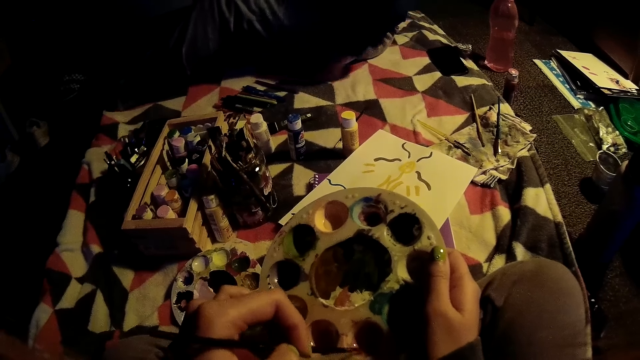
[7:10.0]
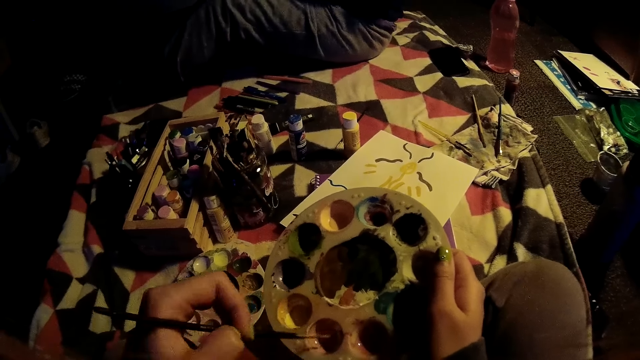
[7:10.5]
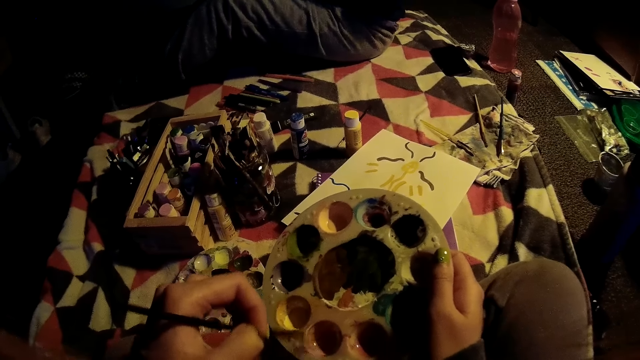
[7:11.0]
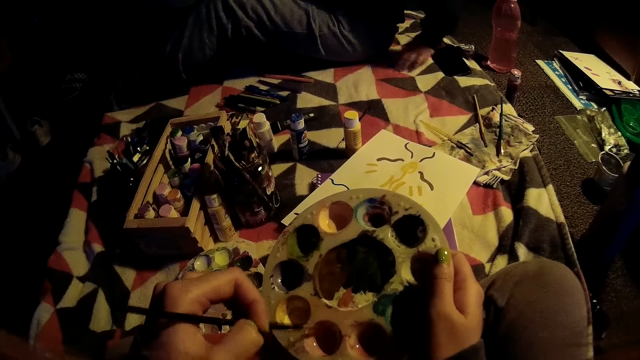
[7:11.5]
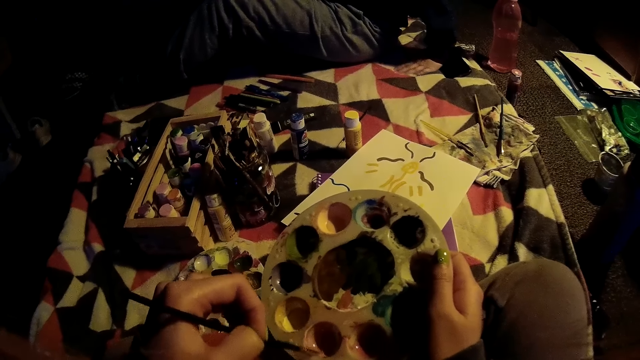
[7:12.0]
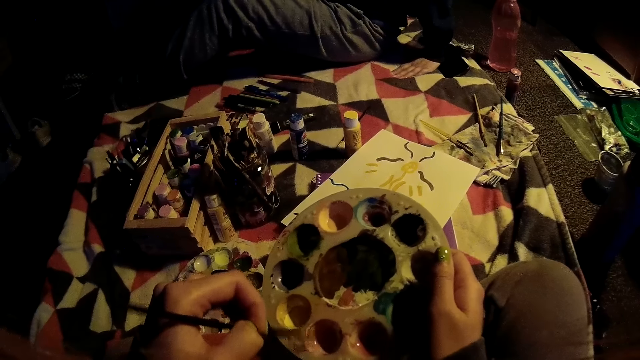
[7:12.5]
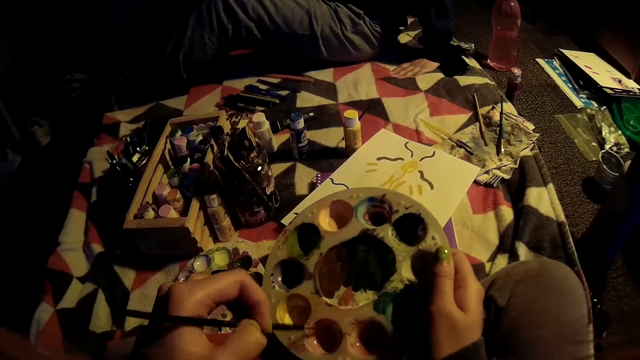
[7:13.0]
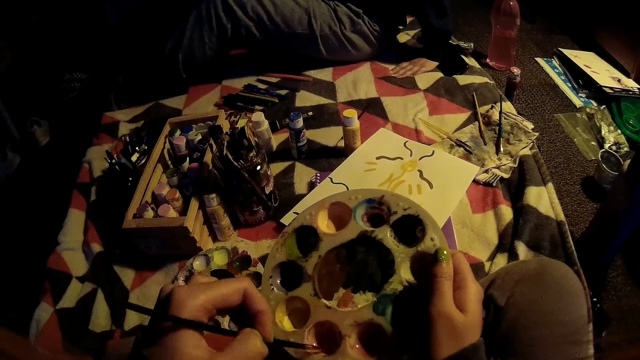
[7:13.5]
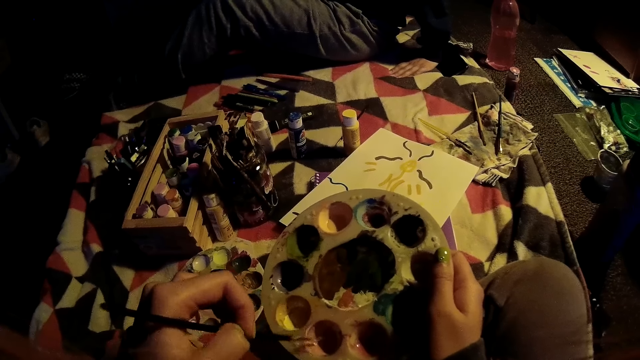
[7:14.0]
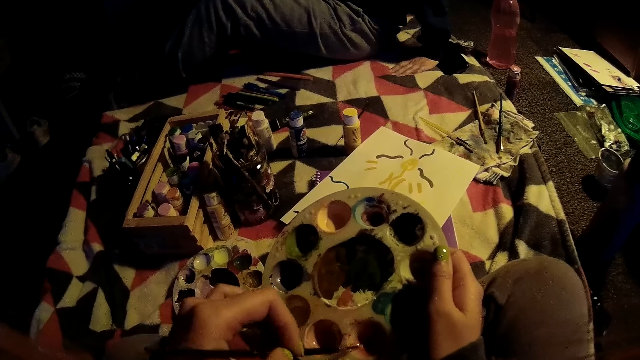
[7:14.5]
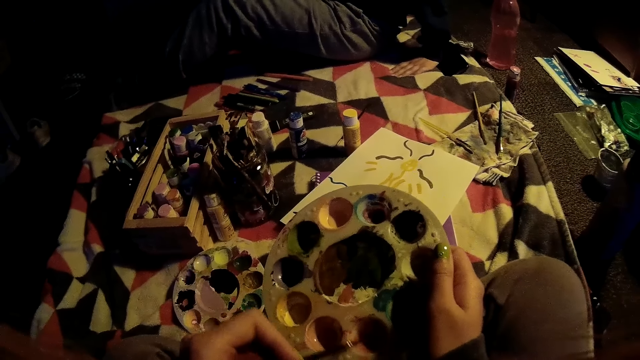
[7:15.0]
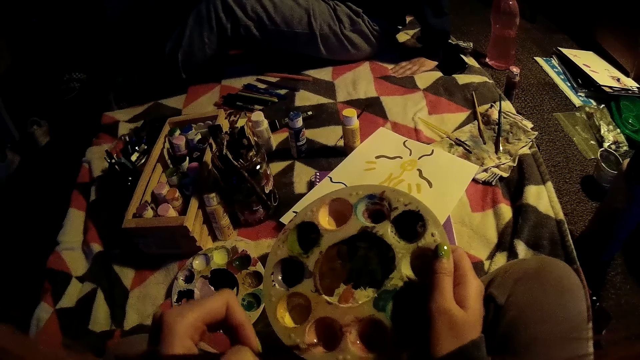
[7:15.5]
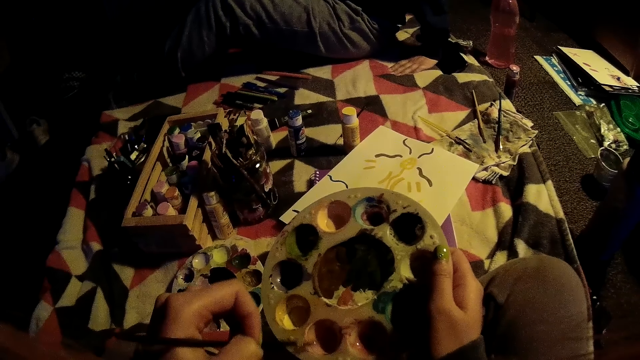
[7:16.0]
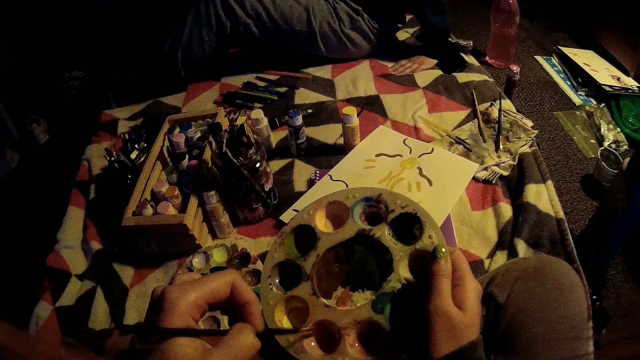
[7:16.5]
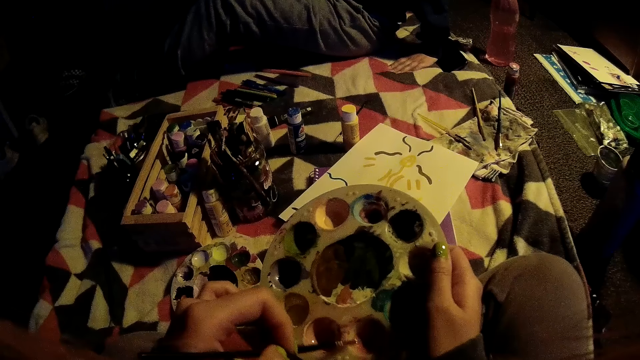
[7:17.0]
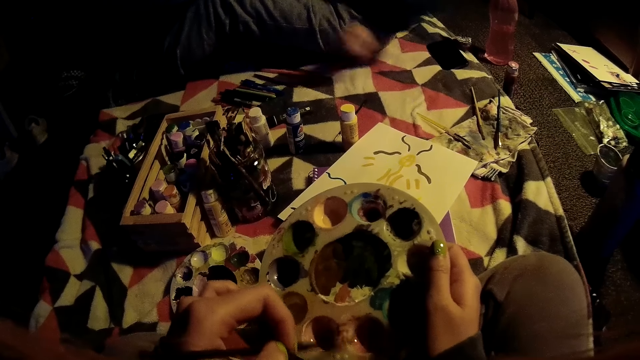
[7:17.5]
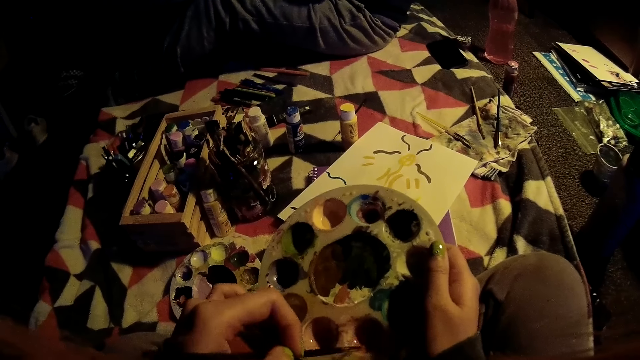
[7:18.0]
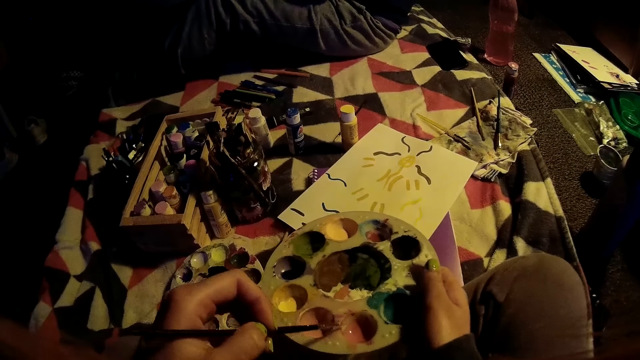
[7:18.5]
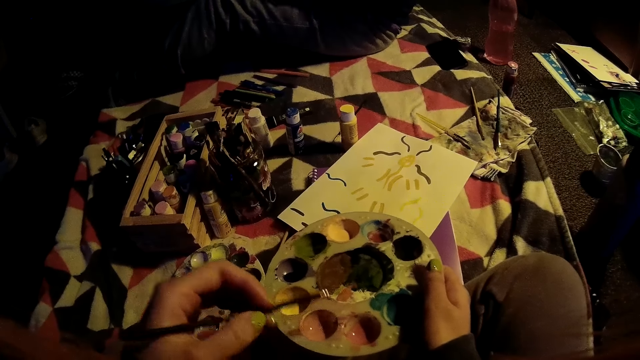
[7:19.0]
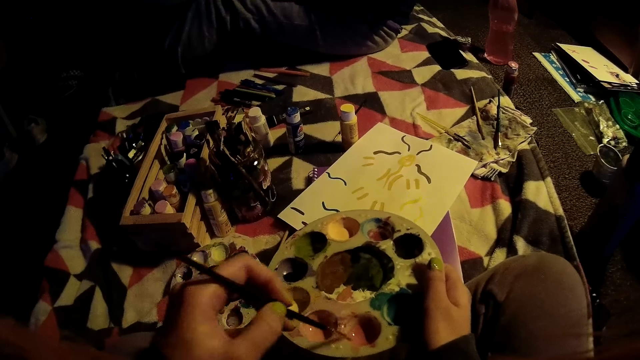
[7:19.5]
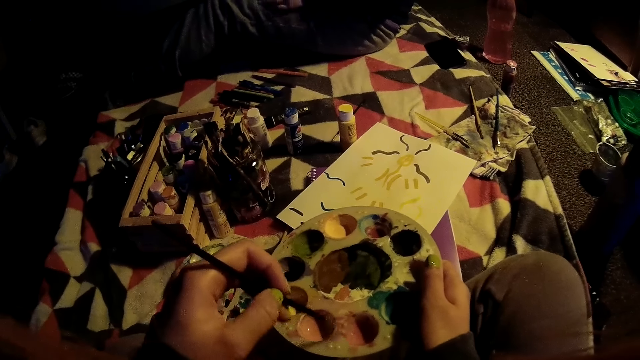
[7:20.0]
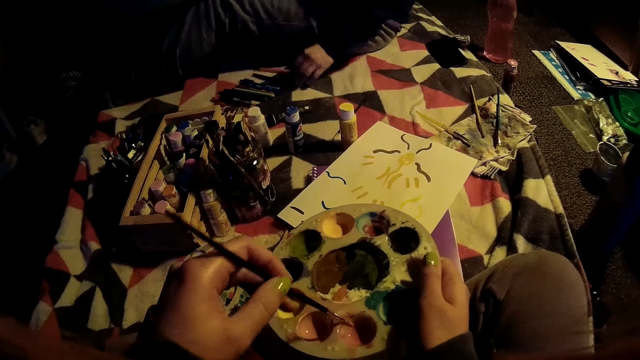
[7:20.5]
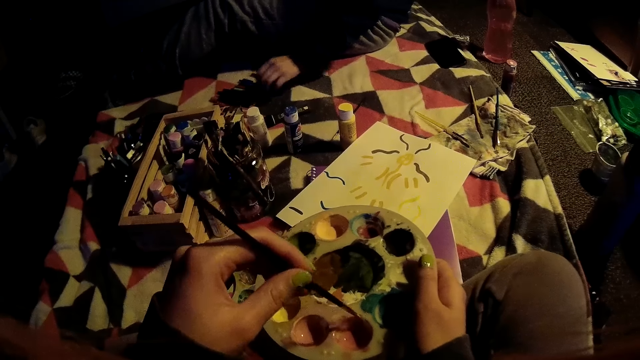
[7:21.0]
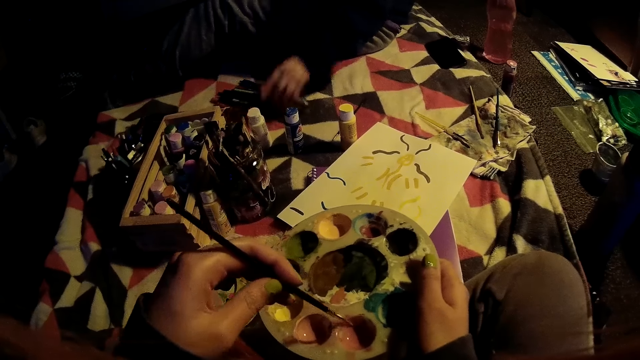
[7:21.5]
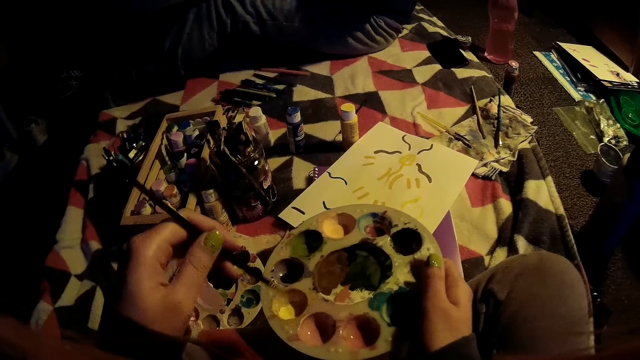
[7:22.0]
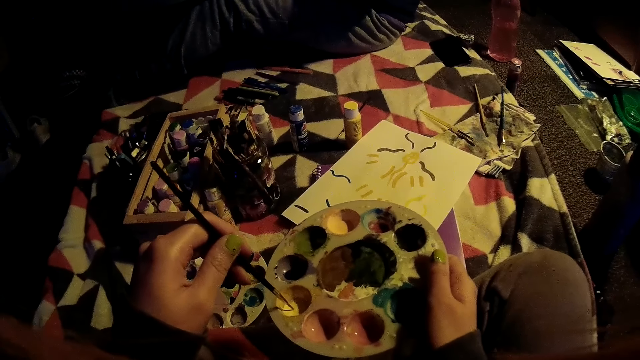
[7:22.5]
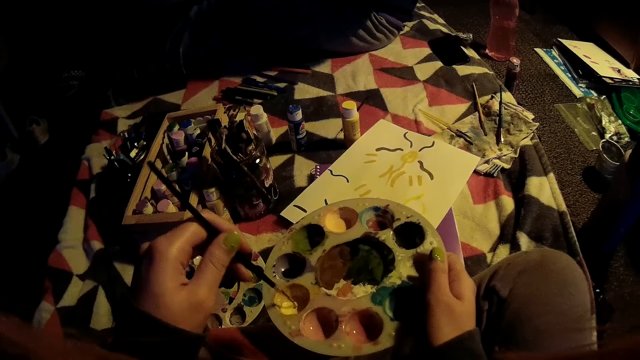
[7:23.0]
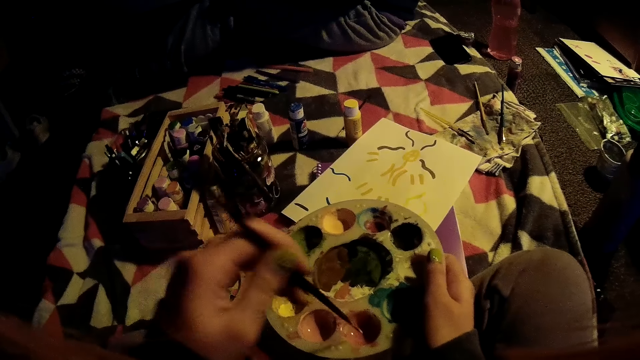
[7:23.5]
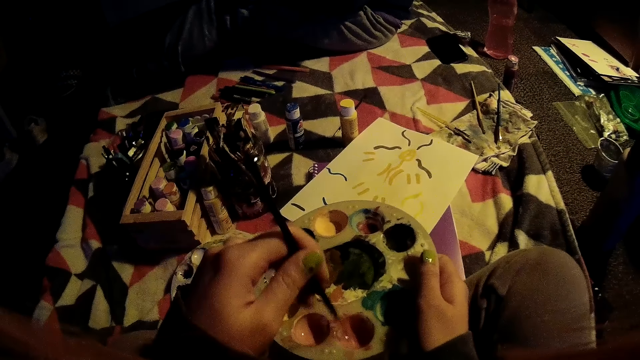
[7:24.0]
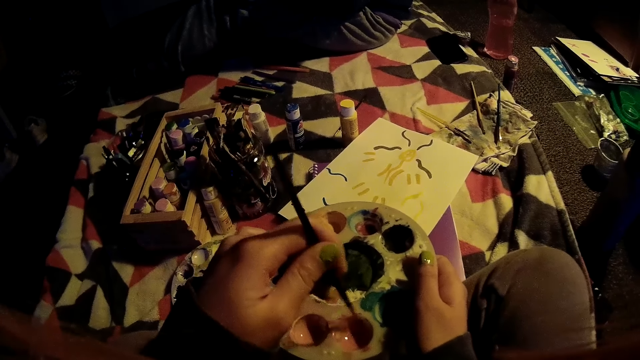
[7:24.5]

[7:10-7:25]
A woman touches a phone. The woman puts her left hand on the mattress. The woman picks up a paint brush from the mattress with her left hand.

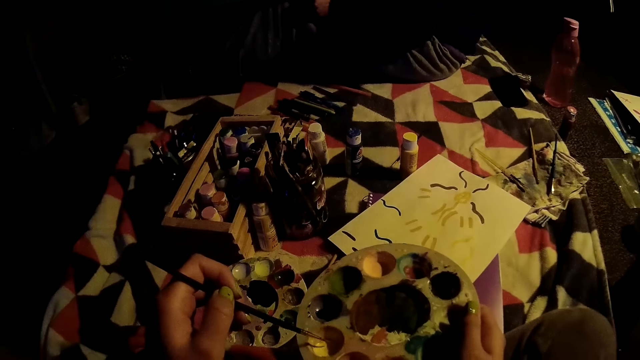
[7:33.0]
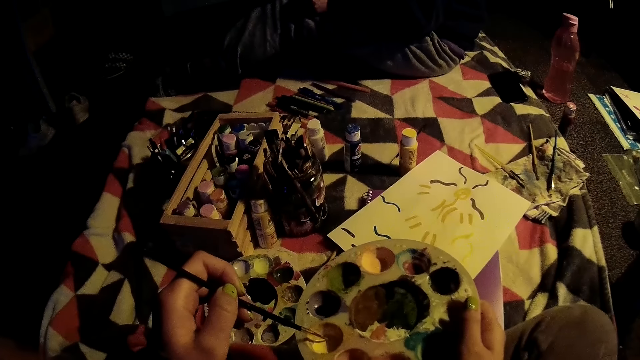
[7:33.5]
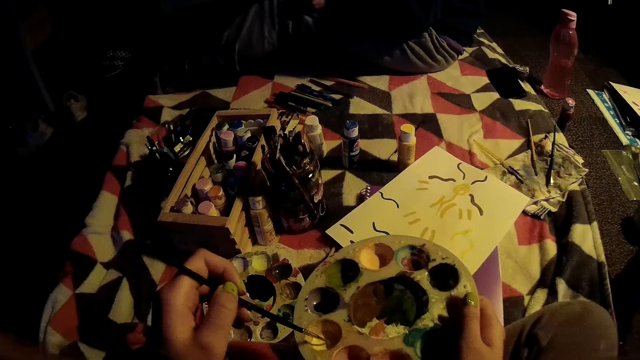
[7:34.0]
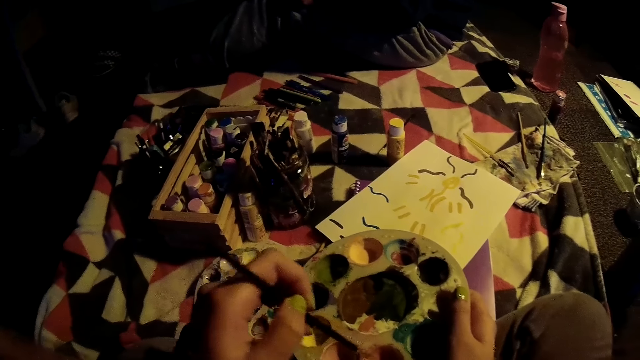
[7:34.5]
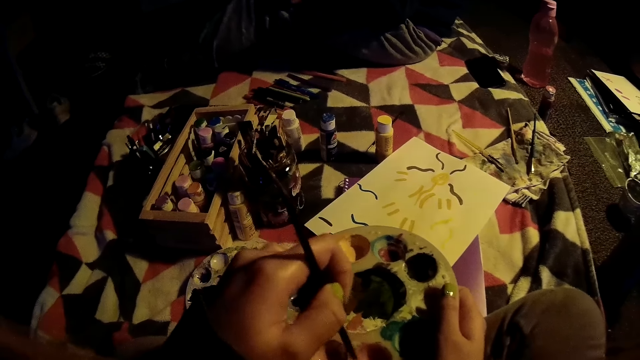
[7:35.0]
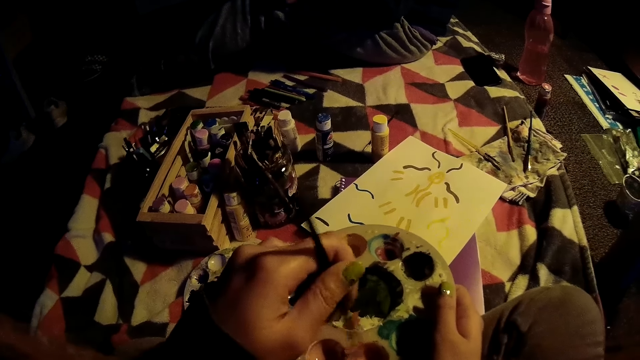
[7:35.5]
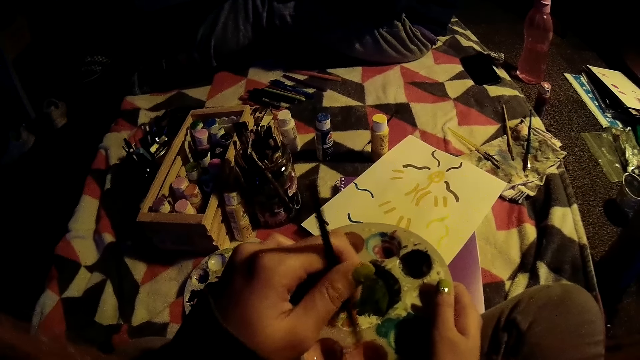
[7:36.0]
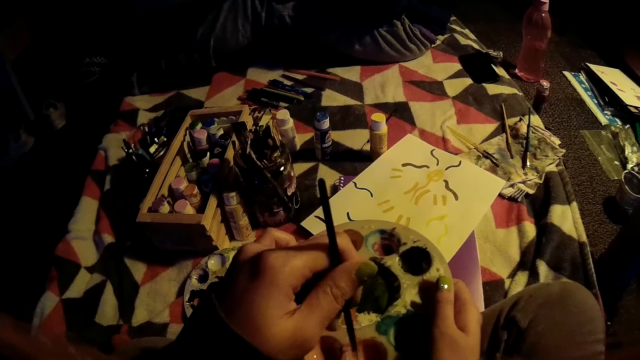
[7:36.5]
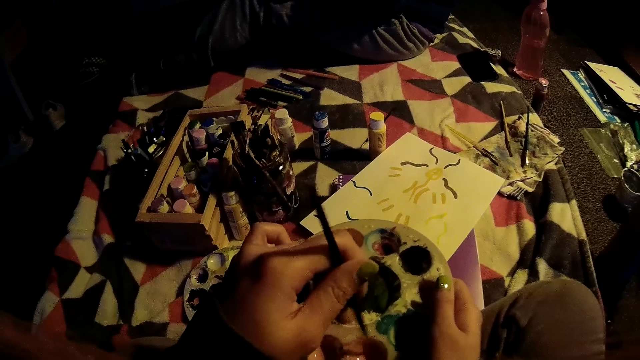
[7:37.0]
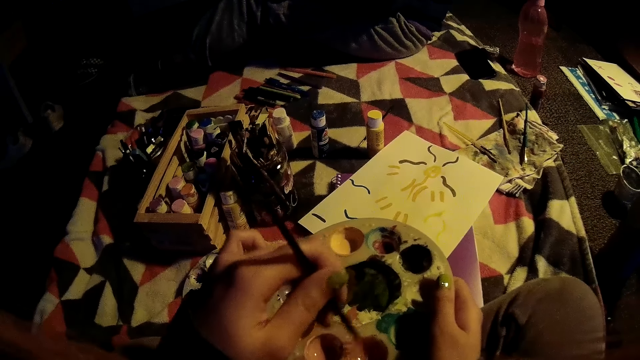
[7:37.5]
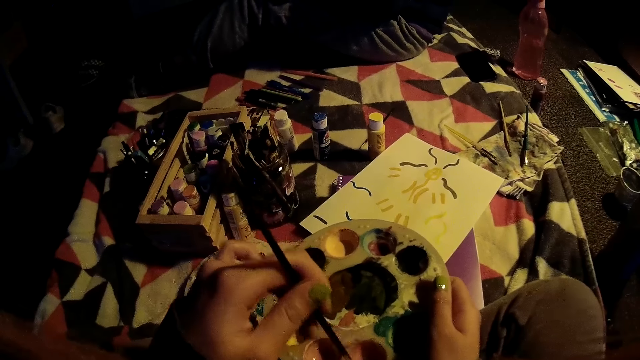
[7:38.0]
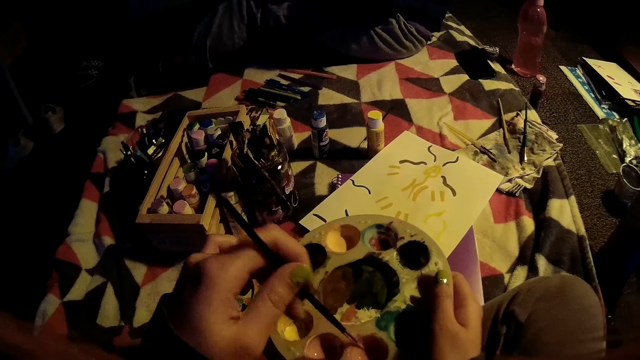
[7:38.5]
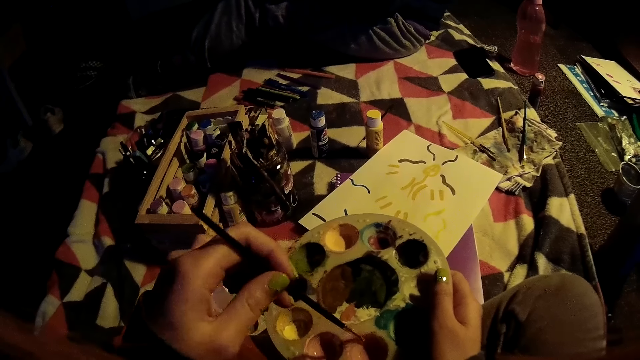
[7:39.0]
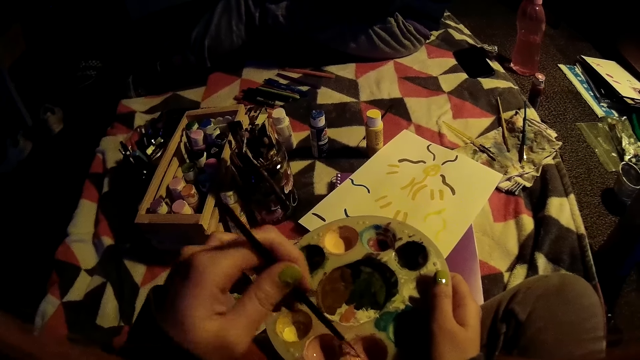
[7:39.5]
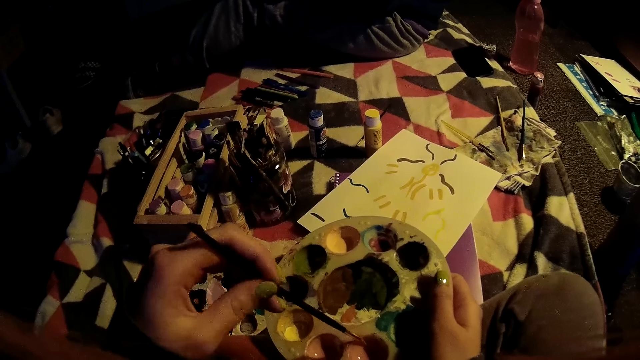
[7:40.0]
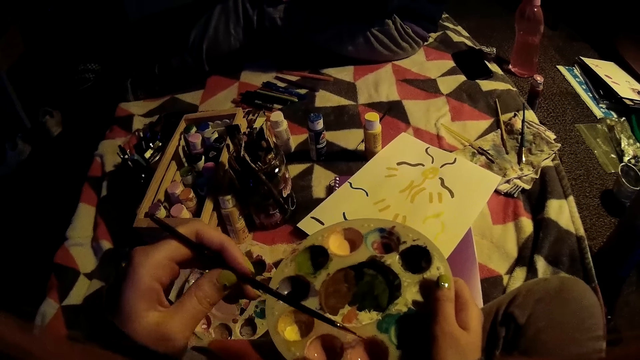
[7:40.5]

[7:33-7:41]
The camera wearer mixes colors on the paint palette with her left hand.
